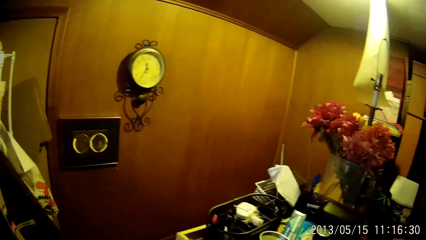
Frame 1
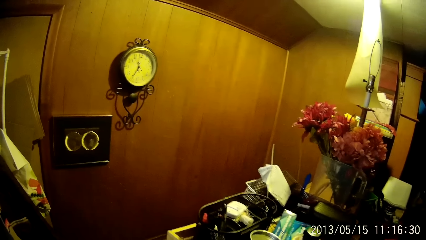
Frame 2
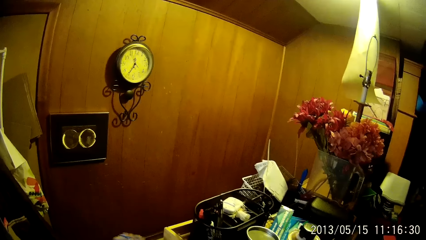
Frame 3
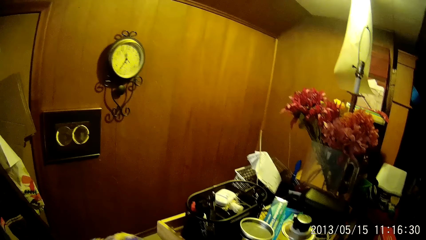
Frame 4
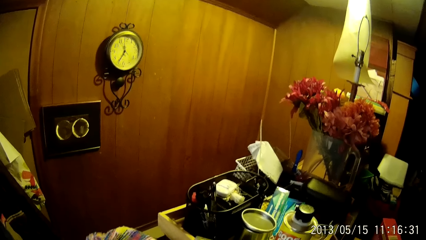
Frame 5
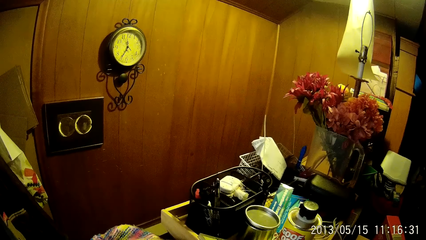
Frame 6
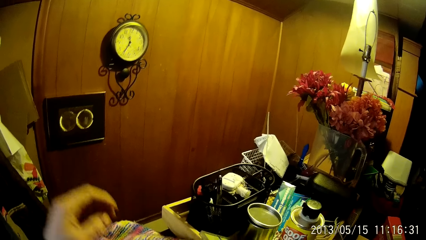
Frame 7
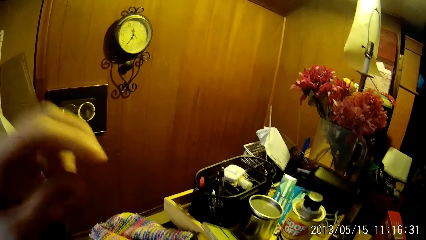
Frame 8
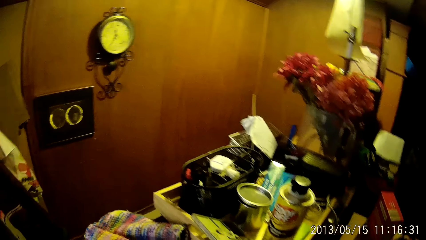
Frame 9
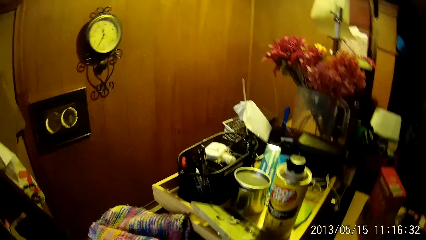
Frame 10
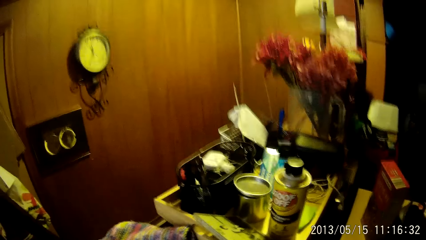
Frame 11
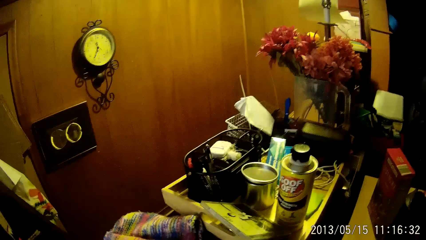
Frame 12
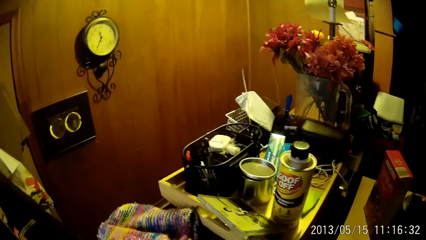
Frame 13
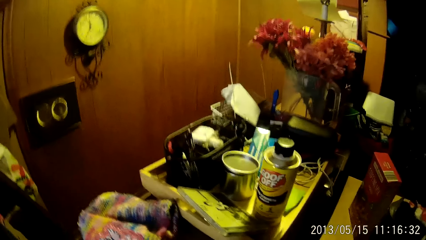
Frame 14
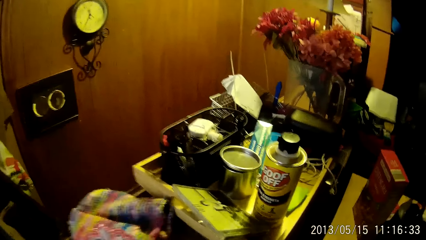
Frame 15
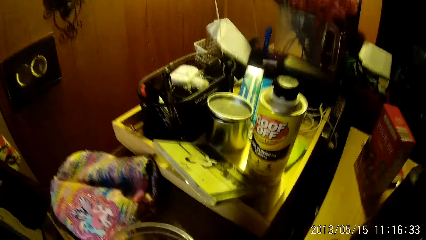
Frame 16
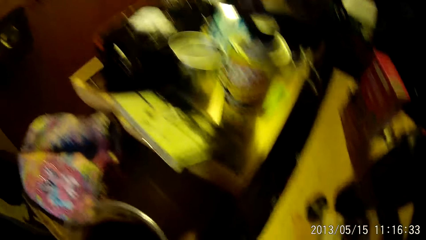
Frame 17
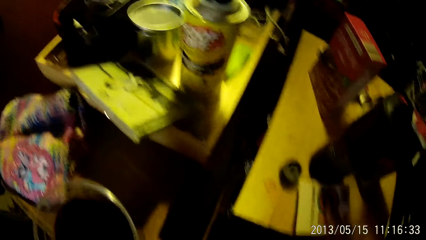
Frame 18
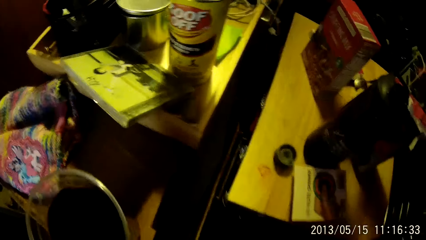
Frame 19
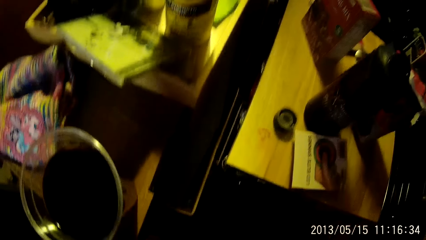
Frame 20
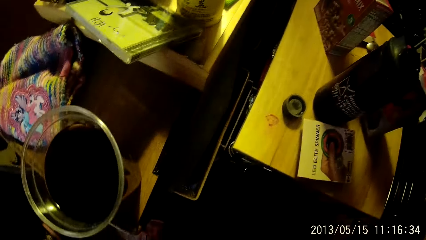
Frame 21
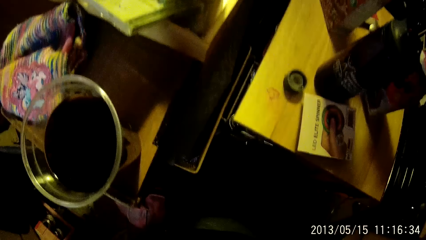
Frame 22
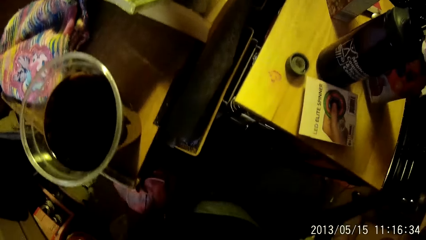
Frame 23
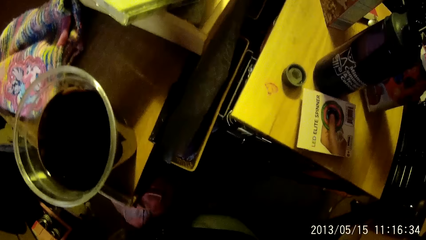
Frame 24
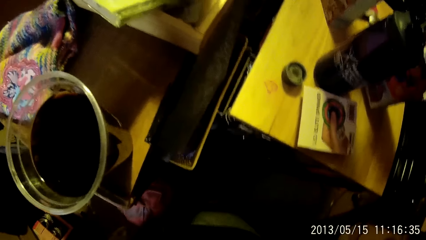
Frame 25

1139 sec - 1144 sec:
The camera wearer removes clothes. She touches the camera with her left hand. She touches the nose. She looks around the house.
